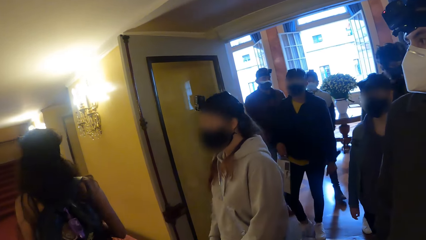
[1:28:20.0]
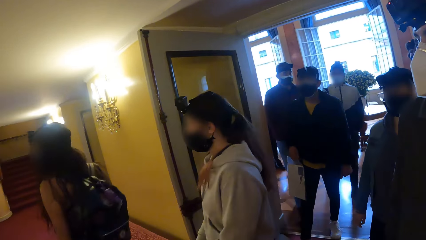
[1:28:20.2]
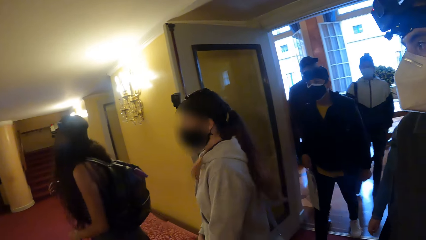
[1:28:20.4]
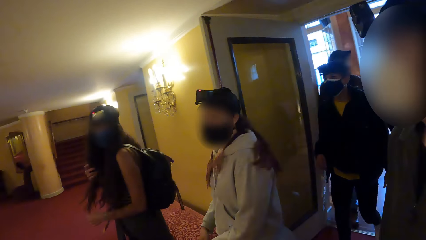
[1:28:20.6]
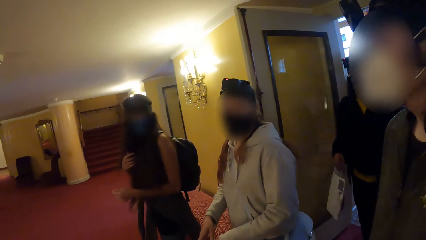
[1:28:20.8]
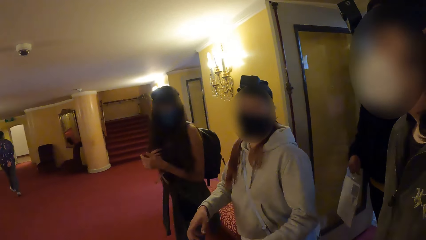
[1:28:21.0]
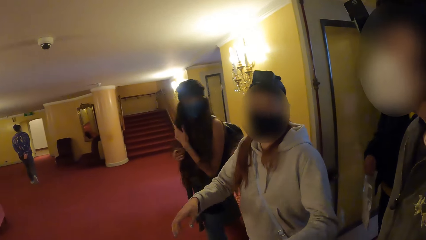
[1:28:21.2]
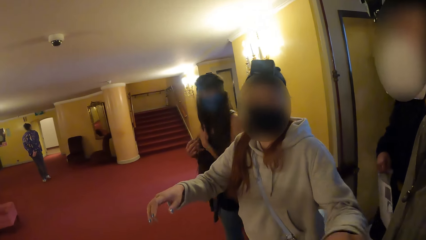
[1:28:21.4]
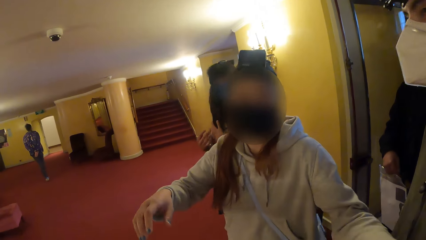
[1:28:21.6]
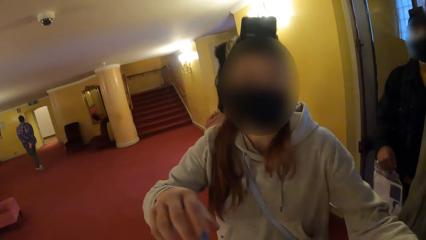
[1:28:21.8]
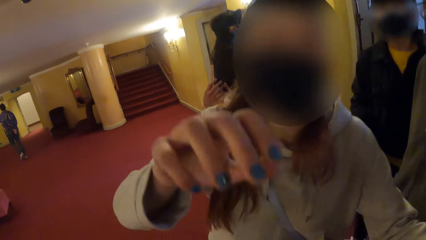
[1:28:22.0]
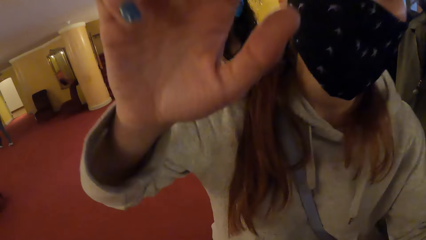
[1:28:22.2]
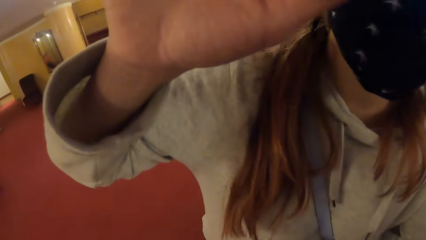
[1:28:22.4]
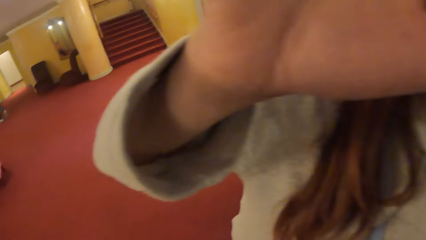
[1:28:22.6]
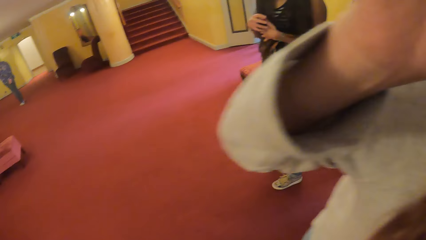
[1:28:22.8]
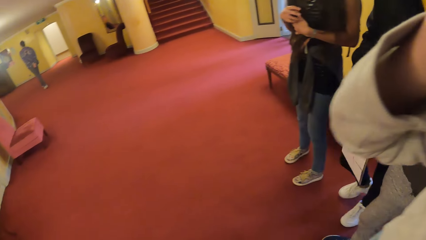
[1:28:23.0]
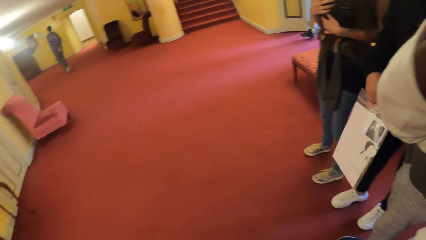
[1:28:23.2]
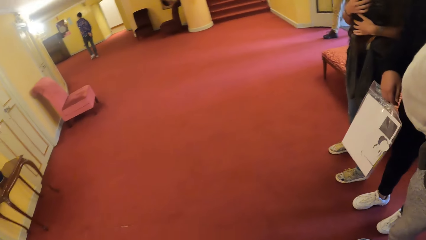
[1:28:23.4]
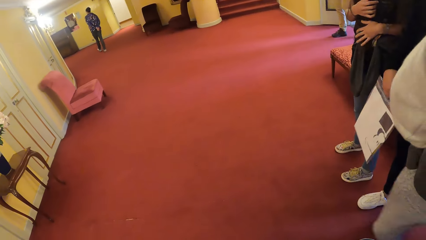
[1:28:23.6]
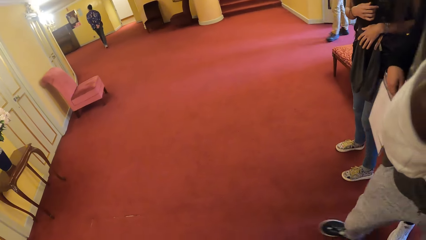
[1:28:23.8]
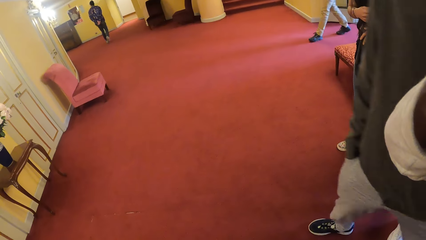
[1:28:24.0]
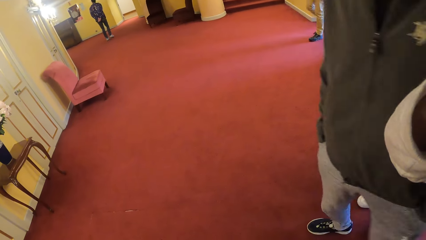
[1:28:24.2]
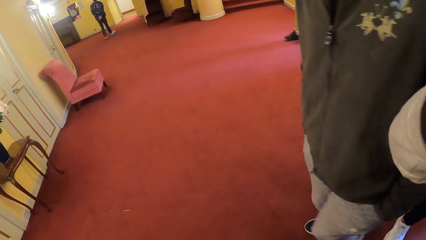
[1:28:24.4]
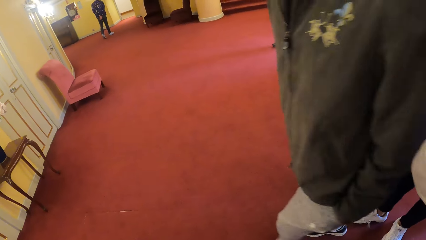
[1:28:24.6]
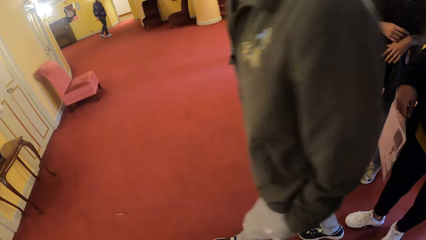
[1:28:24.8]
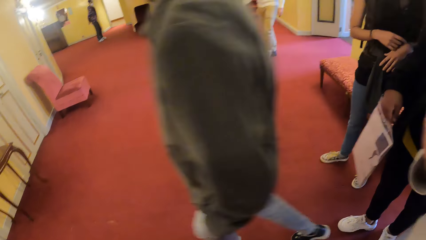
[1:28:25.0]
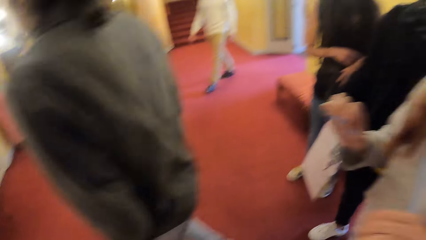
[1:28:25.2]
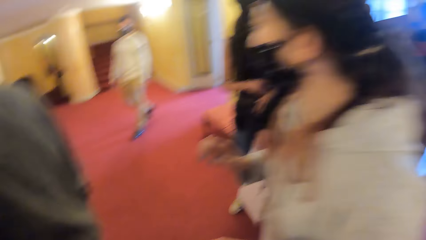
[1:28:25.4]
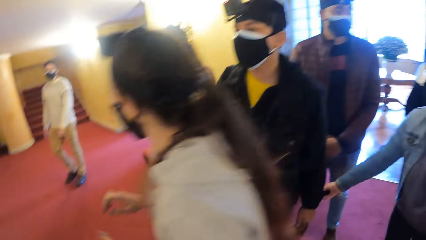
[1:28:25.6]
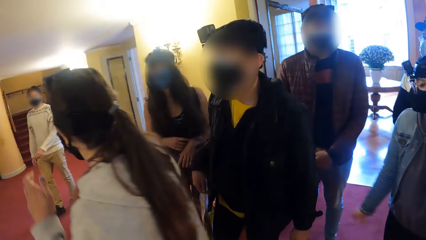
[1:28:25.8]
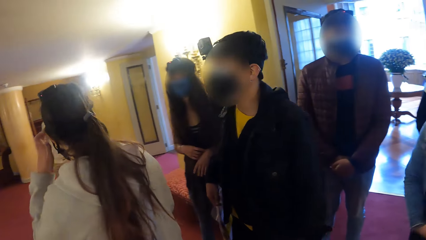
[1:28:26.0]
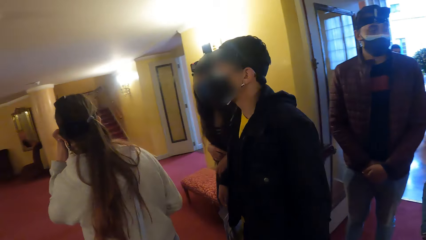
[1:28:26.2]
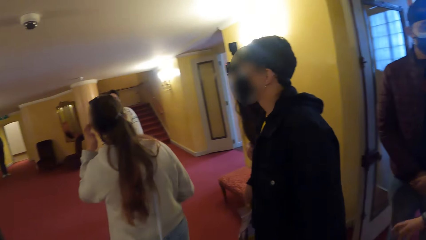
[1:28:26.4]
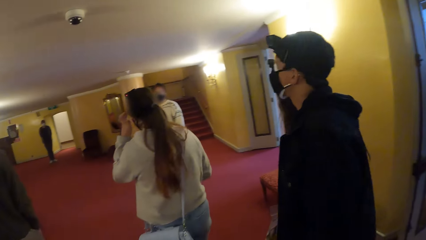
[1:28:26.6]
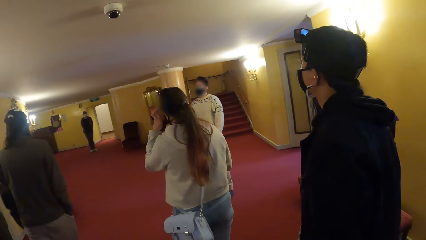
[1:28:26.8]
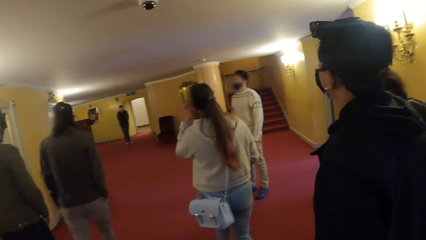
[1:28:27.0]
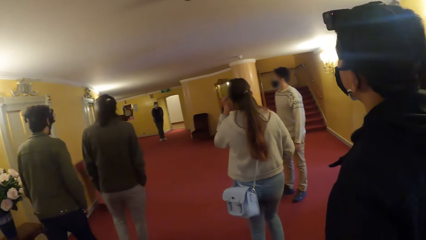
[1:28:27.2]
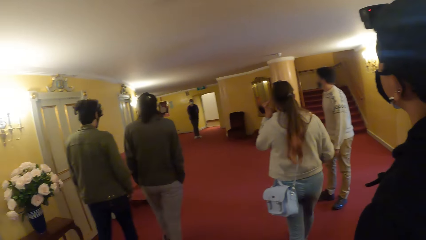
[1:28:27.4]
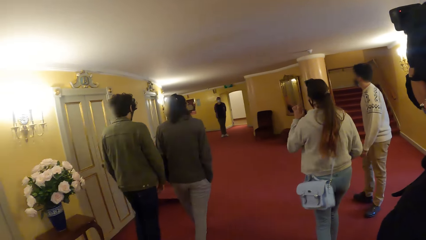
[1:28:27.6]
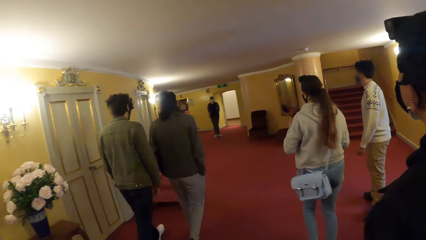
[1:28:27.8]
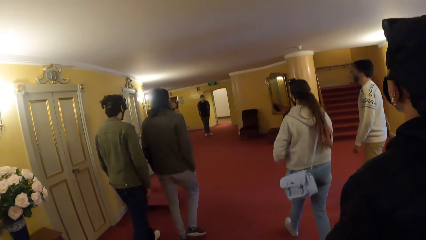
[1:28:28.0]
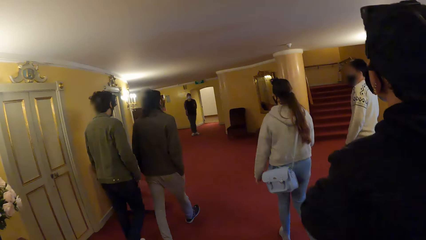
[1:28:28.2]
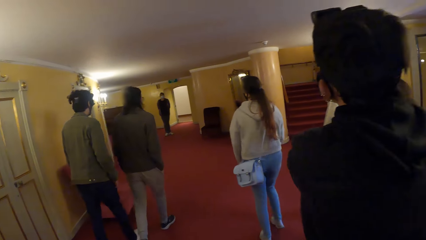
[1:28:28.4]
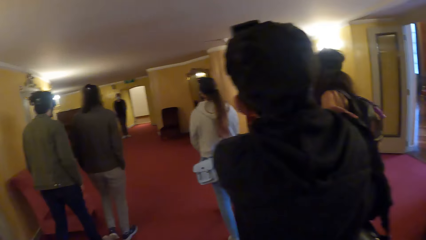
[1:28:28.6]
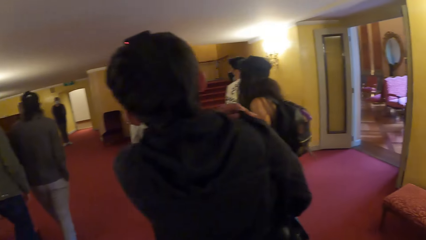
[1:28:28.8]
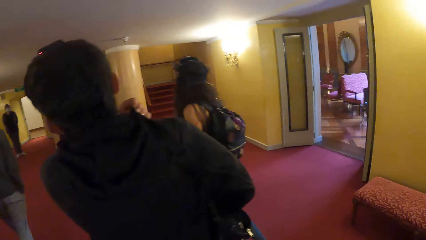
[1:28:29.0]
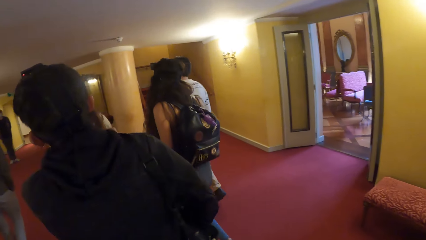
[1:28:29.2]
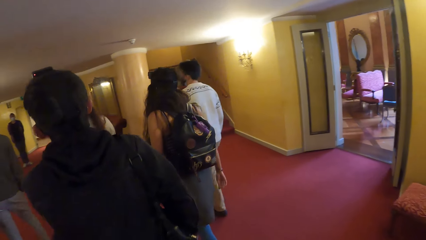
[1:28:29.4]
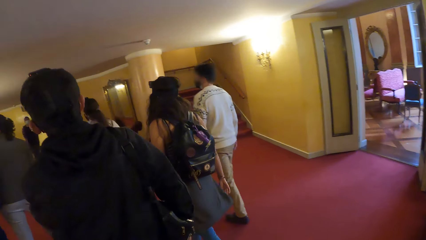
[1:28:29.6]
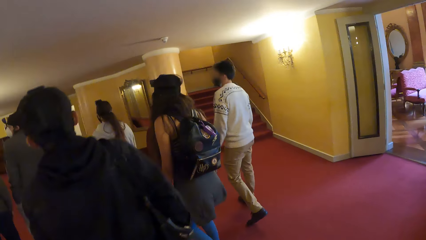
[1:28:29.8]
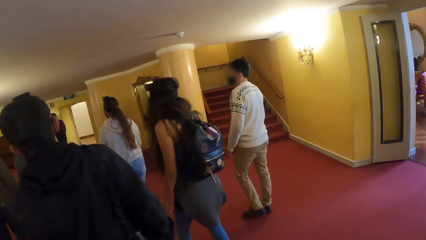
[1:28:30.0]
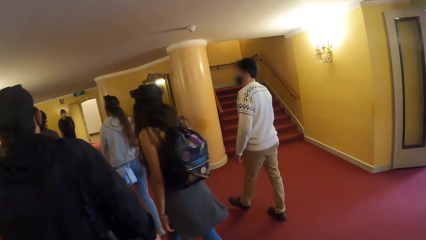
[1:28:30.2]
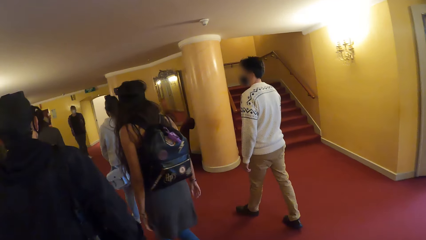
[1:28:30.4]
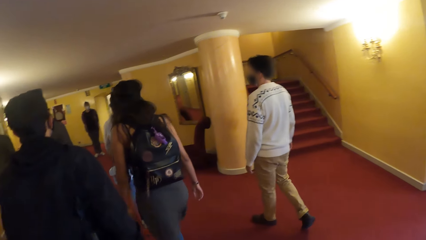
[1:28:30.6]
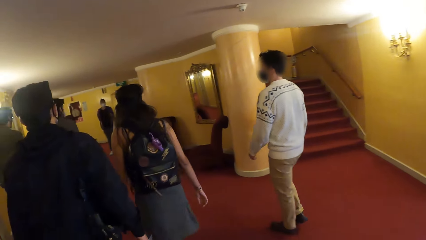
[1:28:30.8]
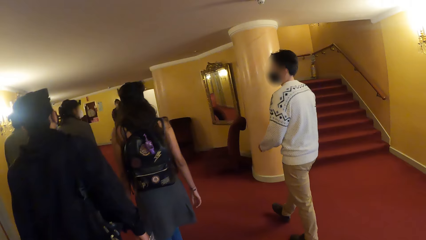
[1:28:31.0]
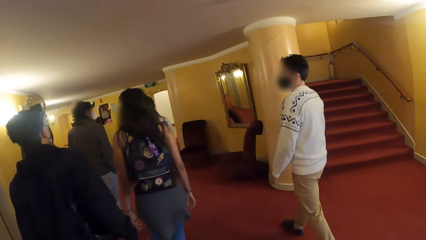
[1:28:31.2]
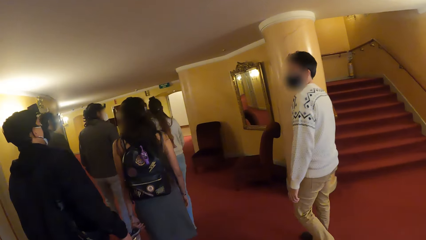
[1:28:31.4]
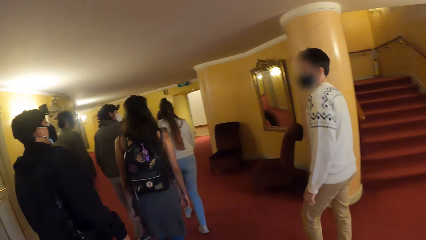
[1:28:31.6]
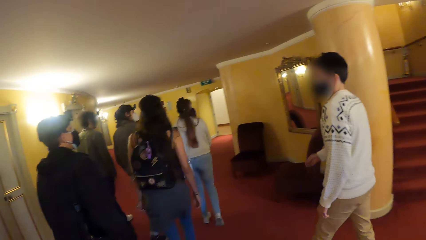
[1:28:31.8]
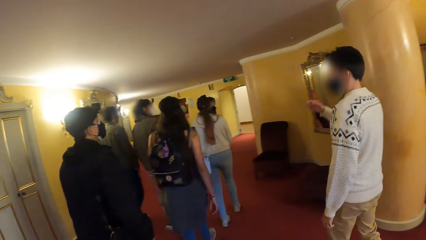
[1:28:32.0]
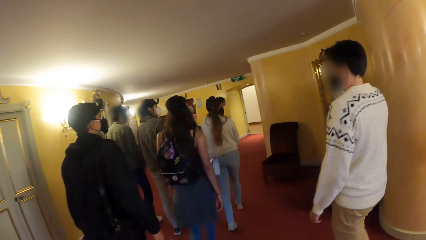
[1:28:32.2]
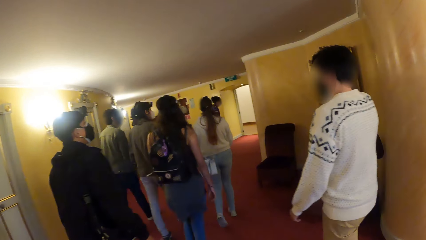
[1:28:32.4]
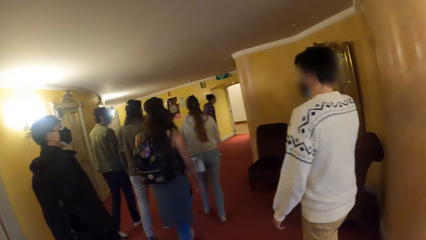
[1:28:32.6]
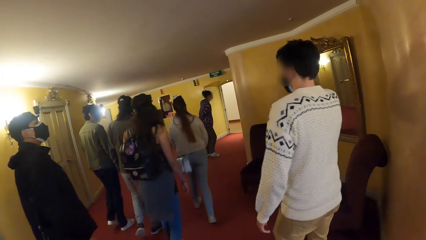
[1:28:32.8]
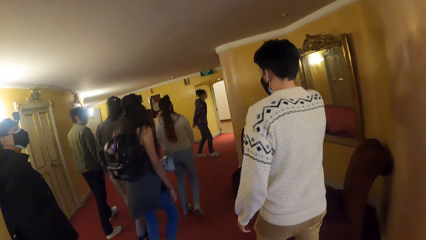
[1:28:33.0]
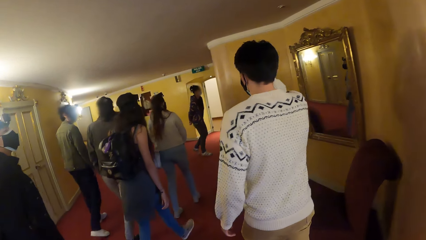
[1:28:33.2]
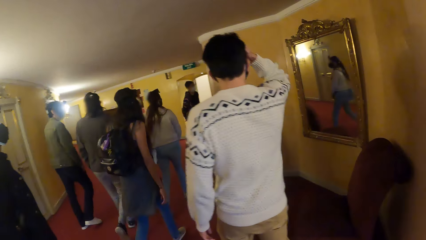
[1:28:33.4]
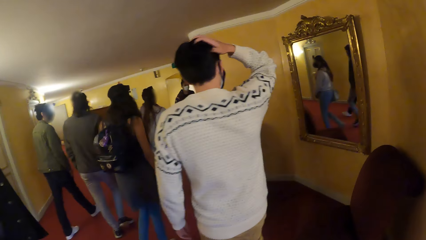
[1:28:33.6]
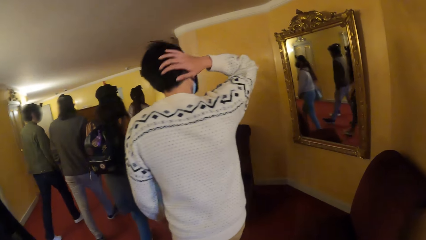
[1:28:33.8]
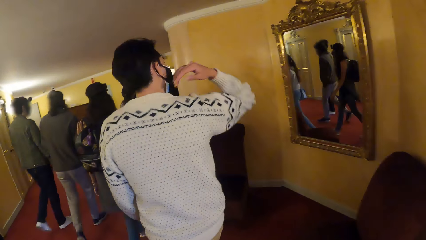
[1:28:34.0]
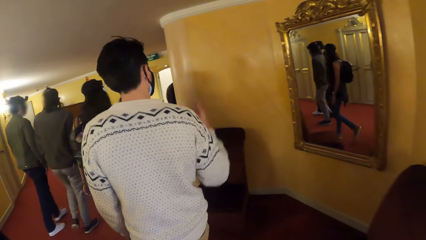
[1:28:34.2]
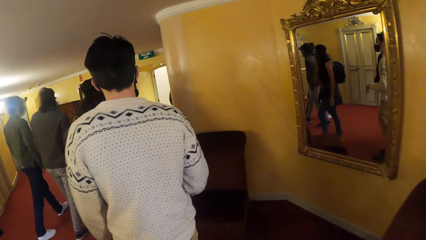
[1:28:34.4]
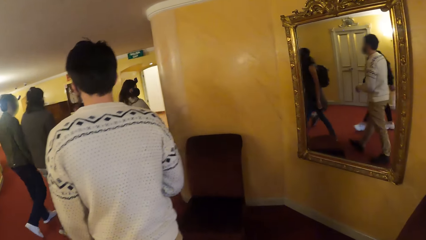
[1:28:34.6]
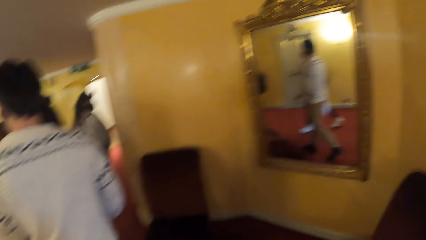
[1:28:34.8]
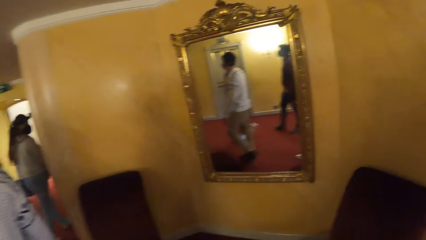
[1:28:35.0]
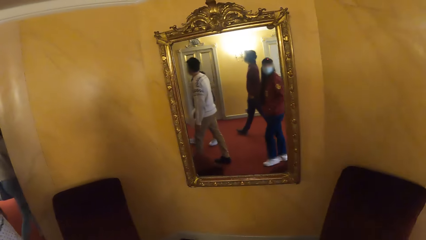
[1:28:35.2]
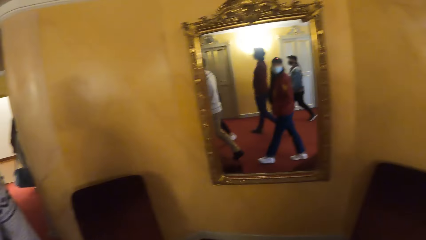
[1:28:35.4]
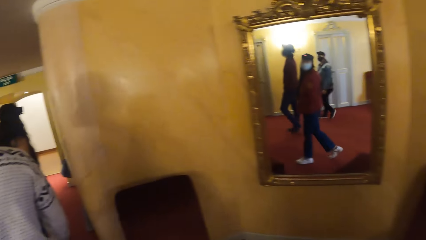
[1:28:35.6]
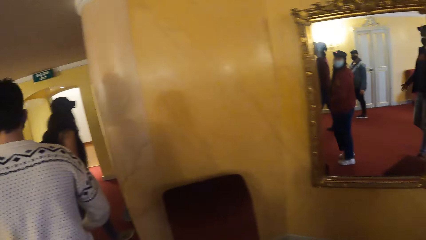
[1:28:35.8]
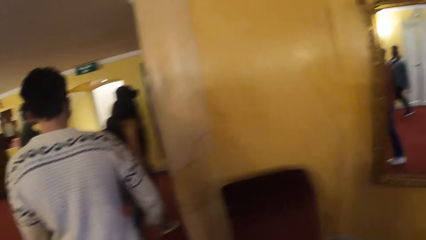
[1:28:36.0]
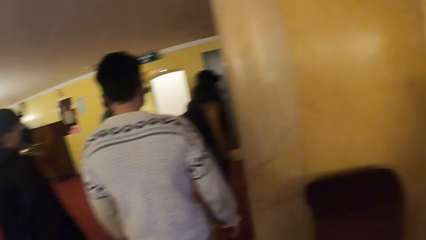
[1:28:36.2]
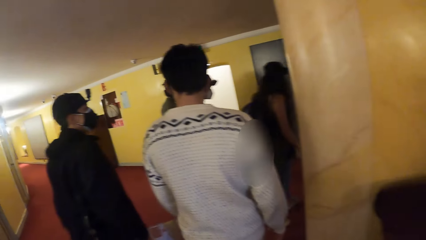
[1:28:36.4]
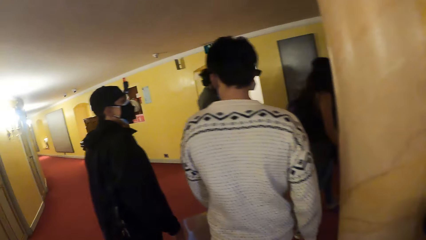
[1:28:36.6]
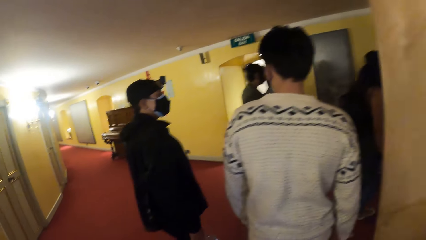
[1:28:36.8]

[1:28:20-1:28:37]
The woman adjusts a camera on the camera wearer's head. The camera wearer walks around. The man adjusts the hair on his head with his left hand.
